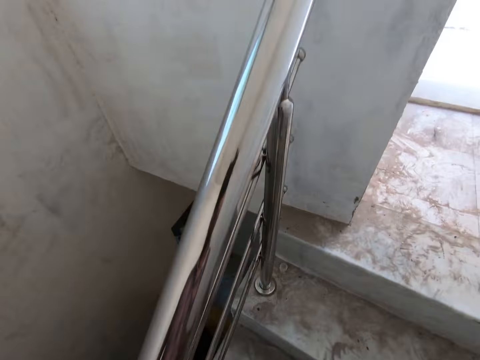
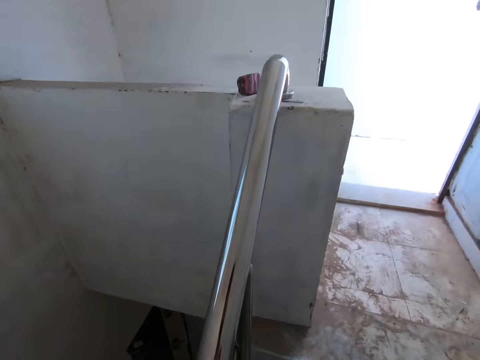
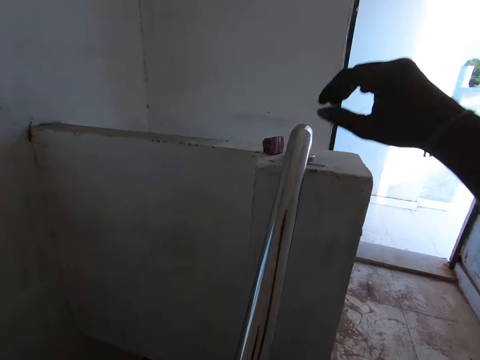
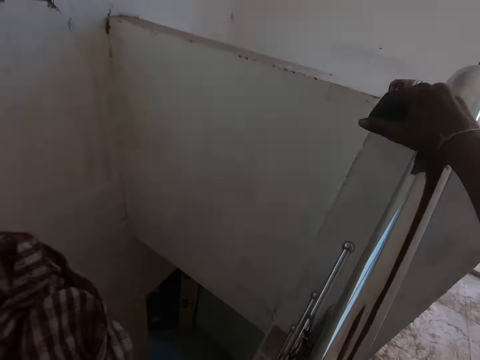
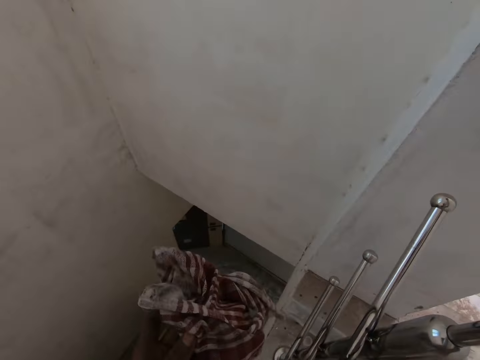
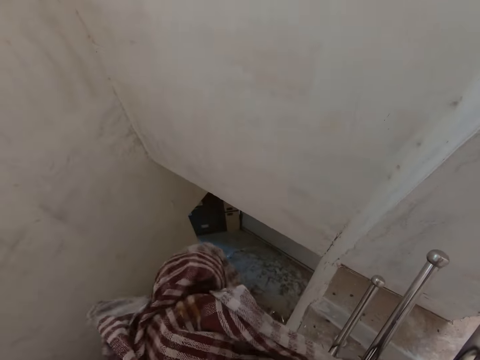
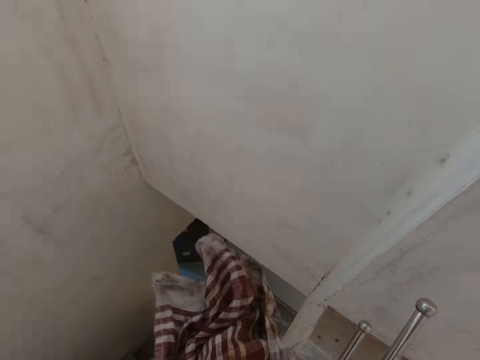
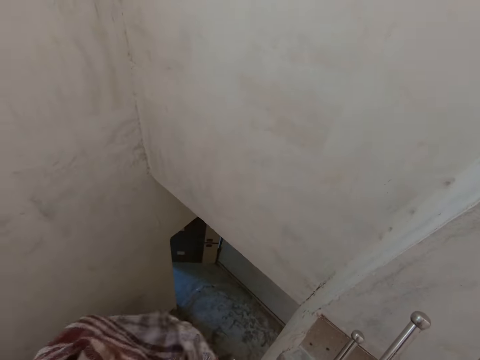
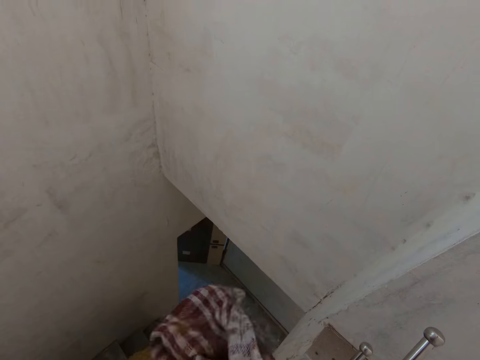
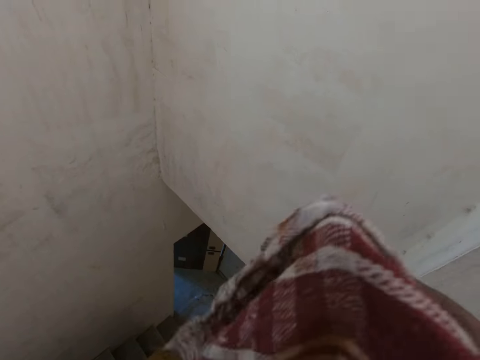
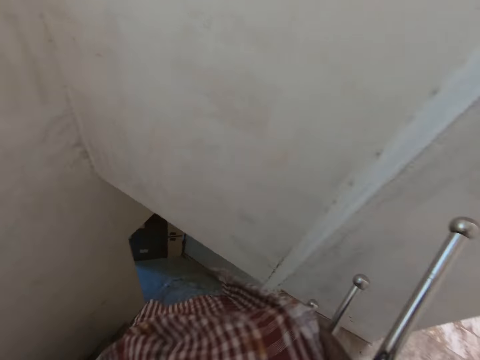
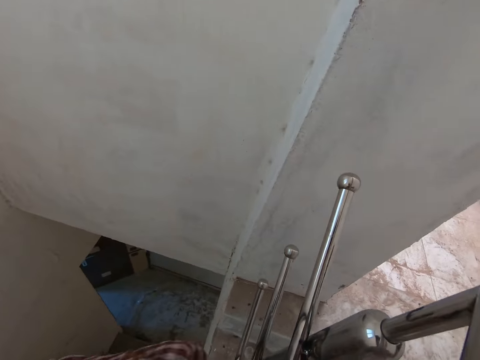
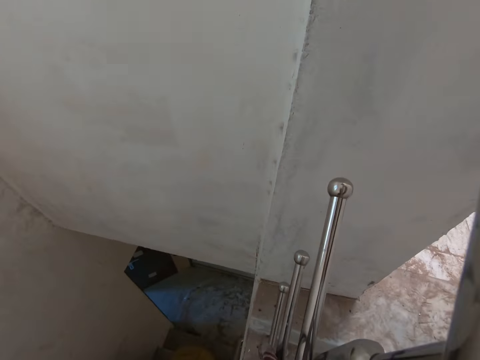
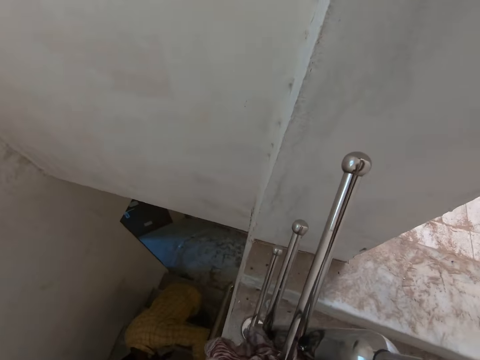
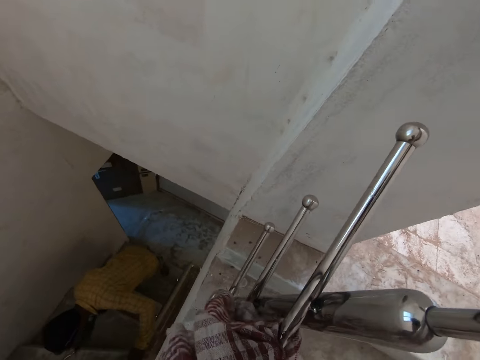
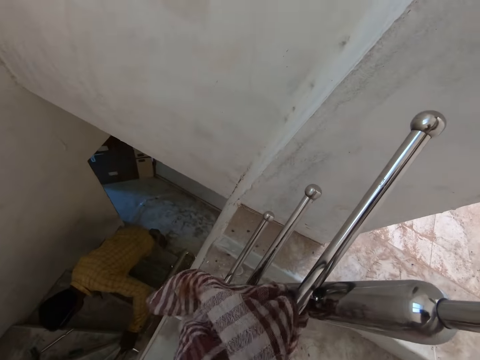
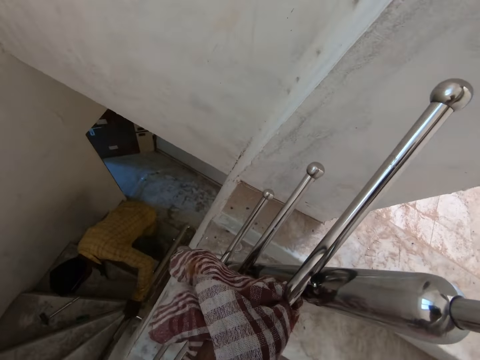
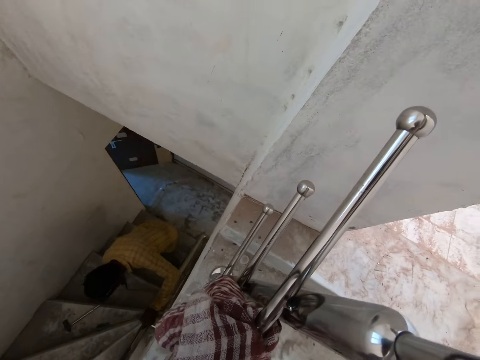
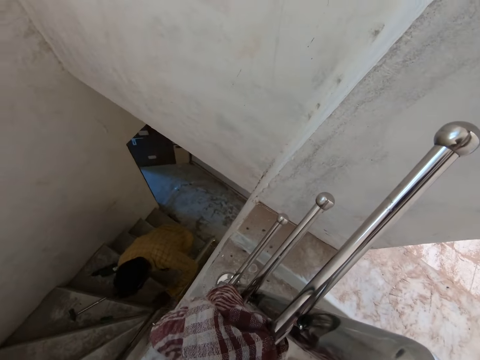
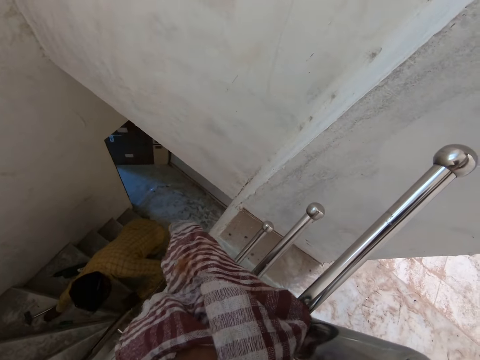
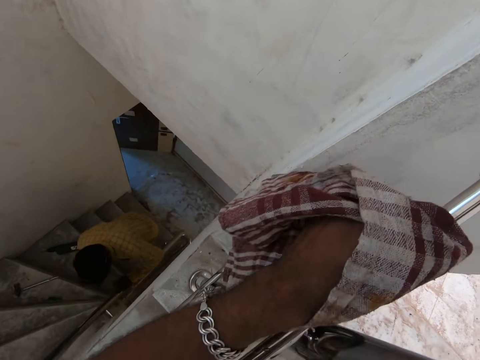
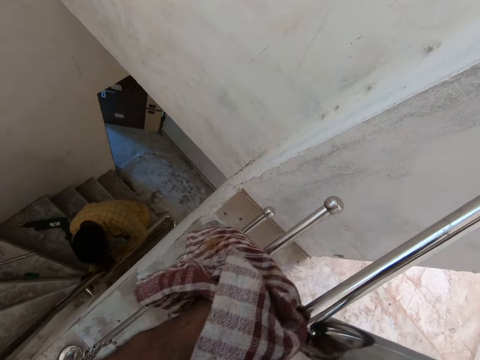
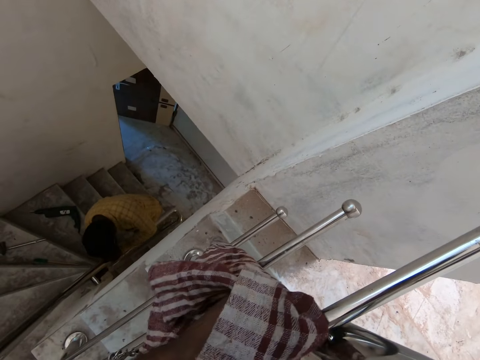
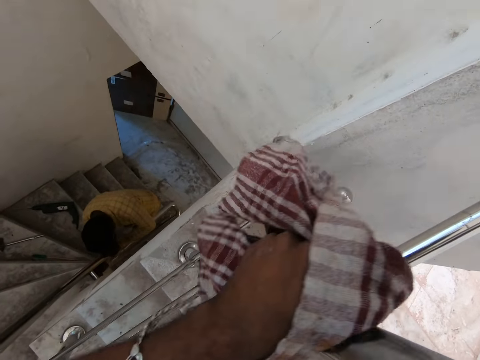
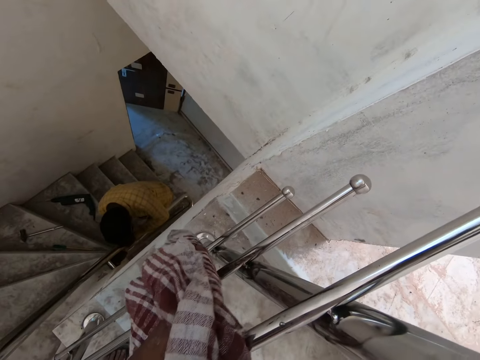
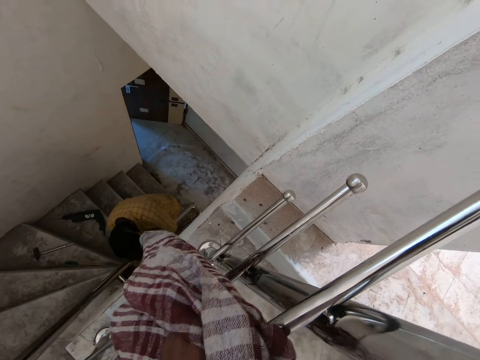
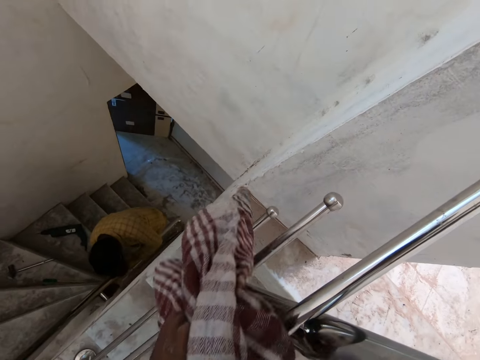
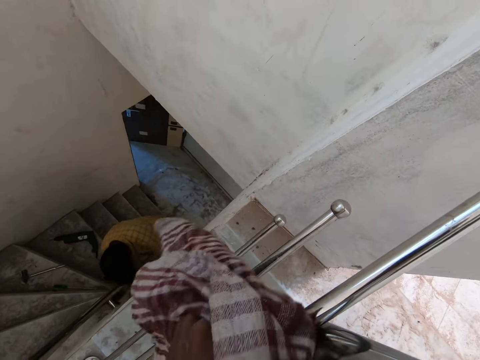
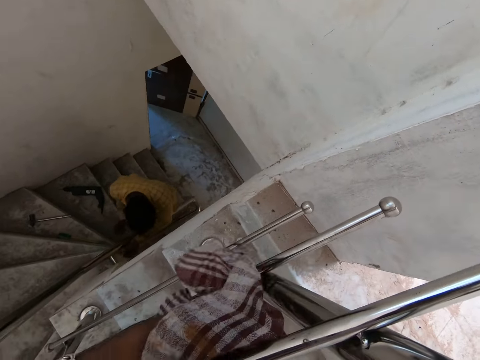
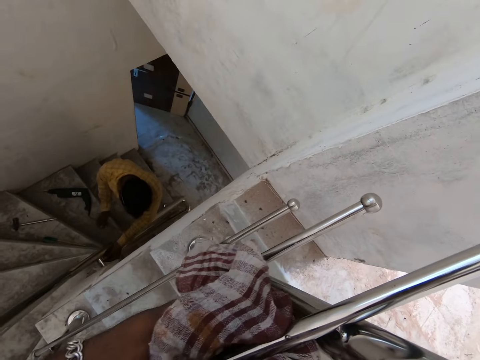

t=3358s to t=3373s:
The camera wearer passes the napkin from his right hand to his left hand. He holds the stair rail with his right hand. He adjusts the napkin in his left hand. He cleans the staircase rail with the napkin in his left hand. The man puts the drill in his right hand on the stairs, picks up a screw on the stair with his right hand, and tightens the screw to the stair rail with a screwdriver. The man holds the staircase metal.

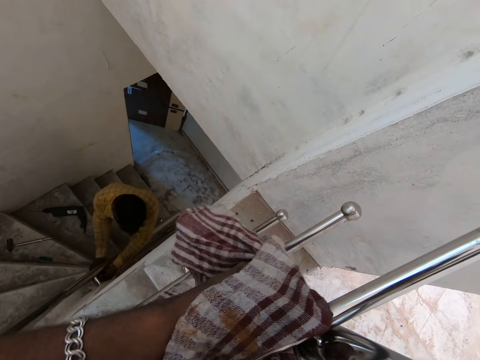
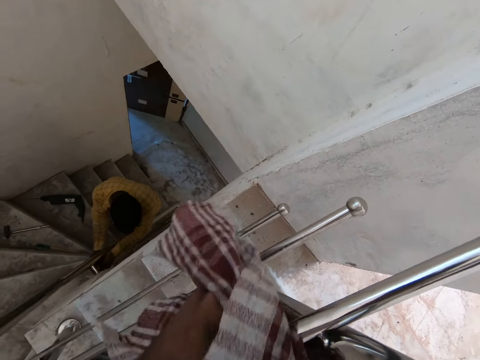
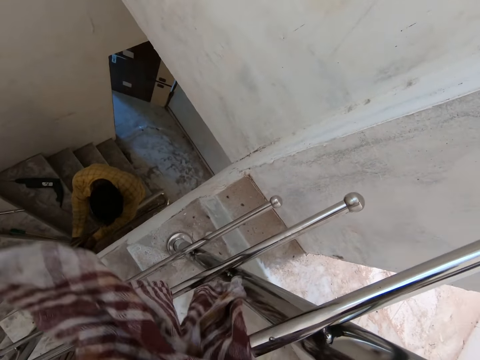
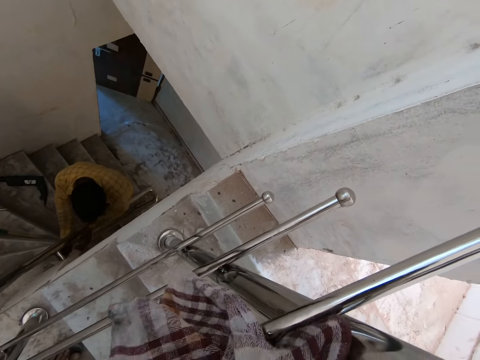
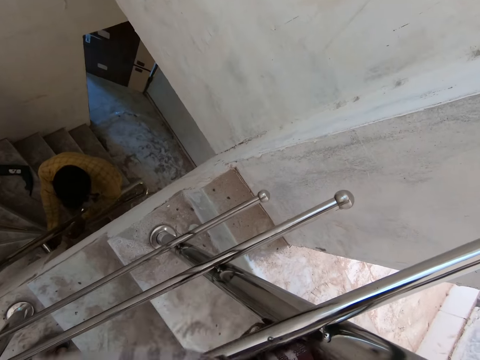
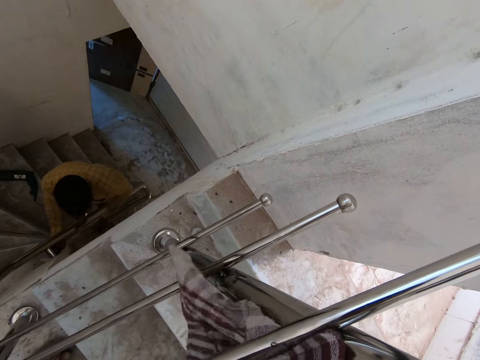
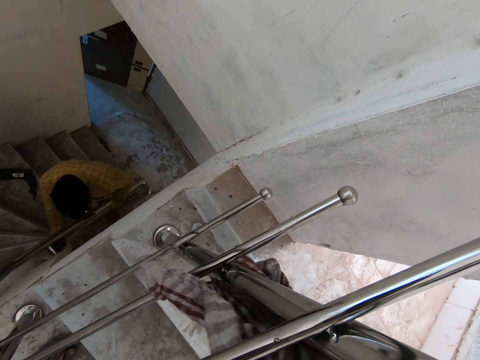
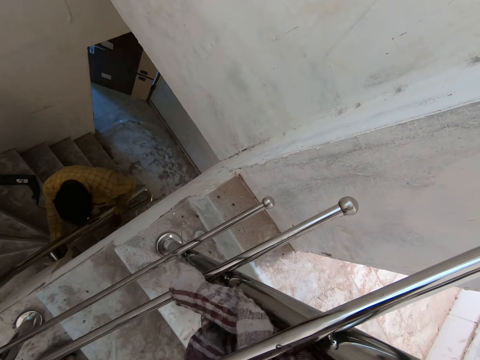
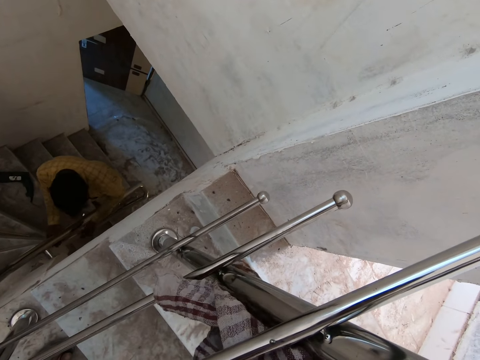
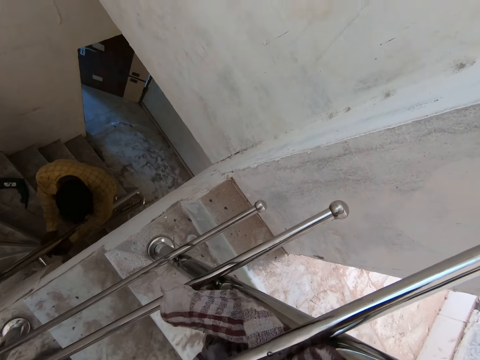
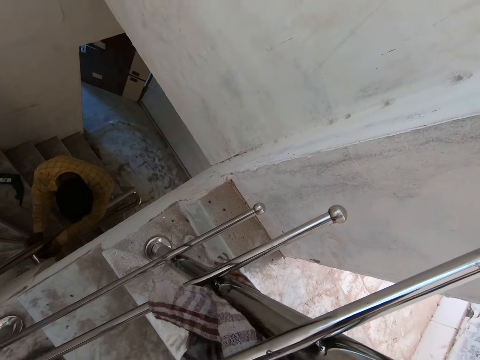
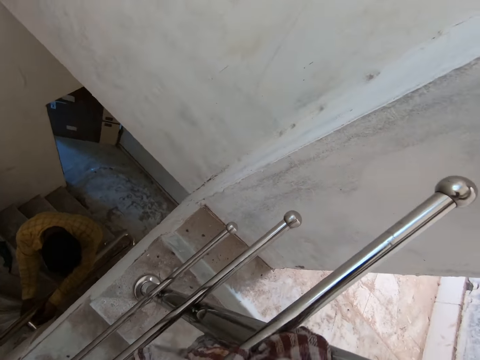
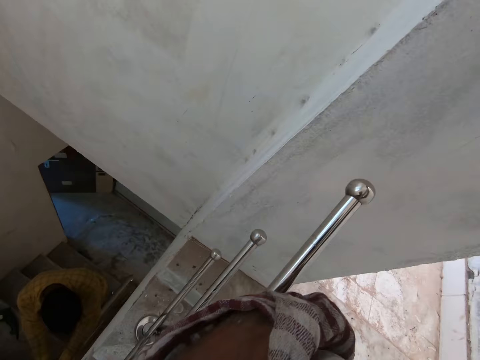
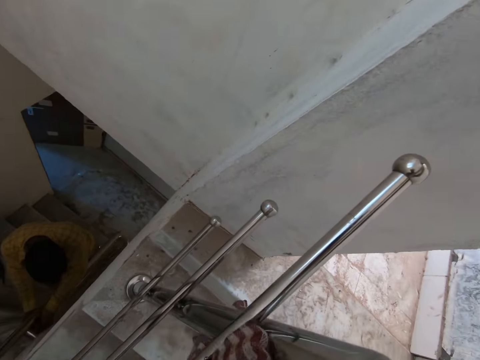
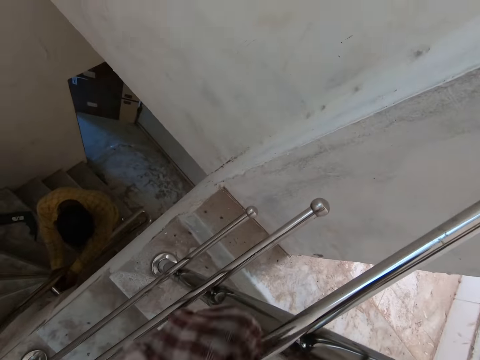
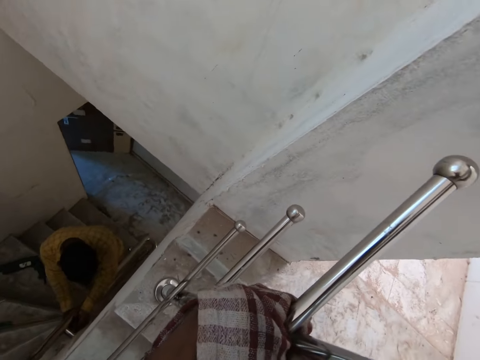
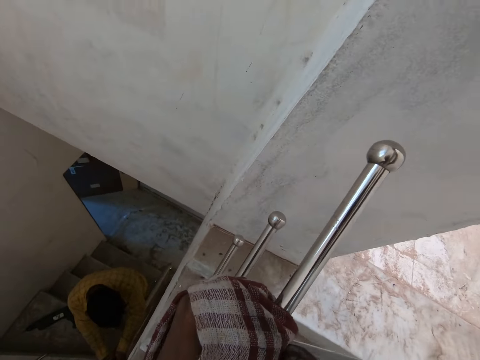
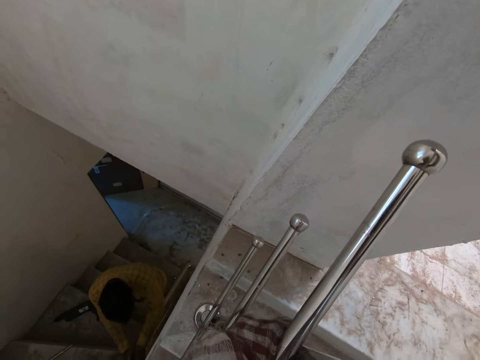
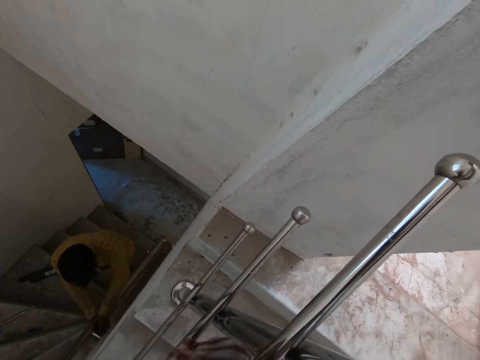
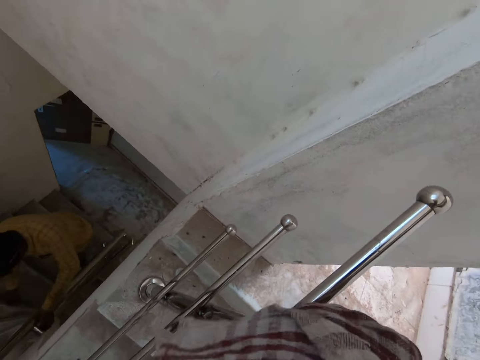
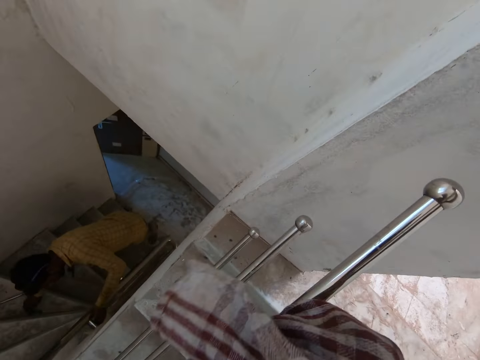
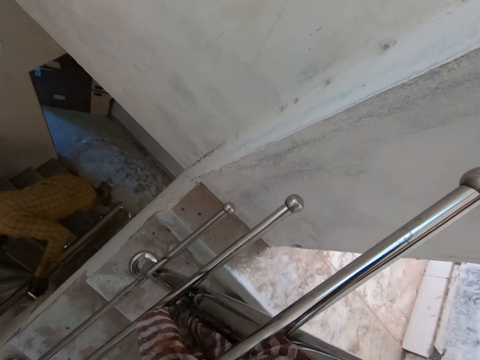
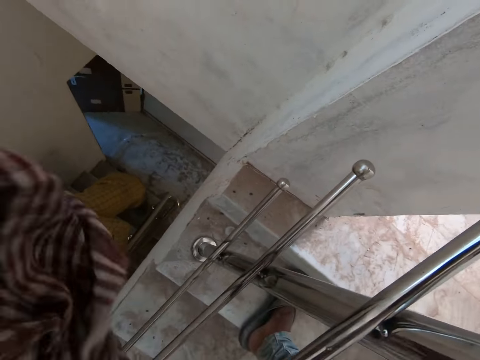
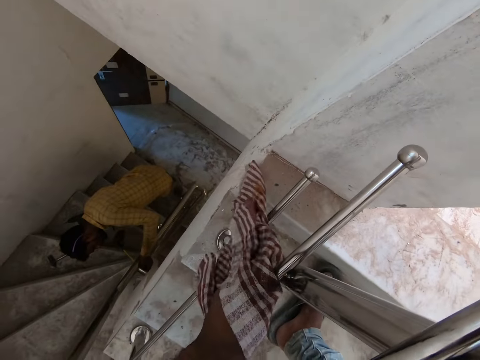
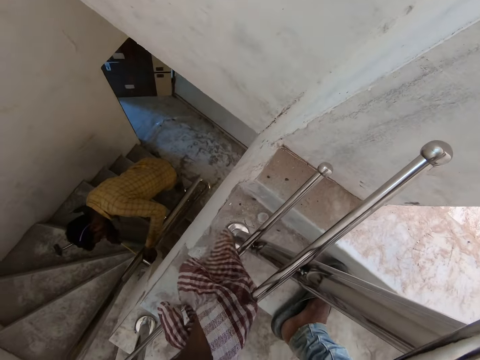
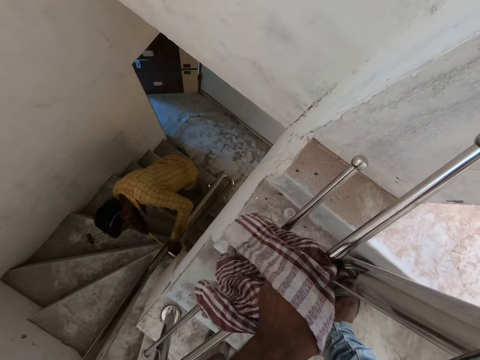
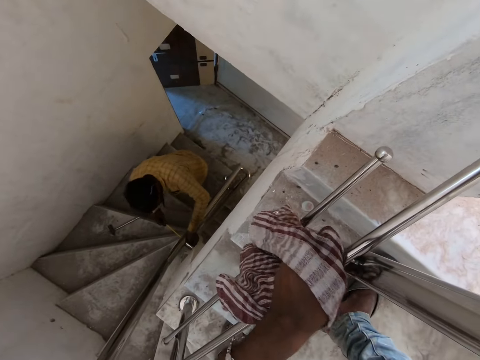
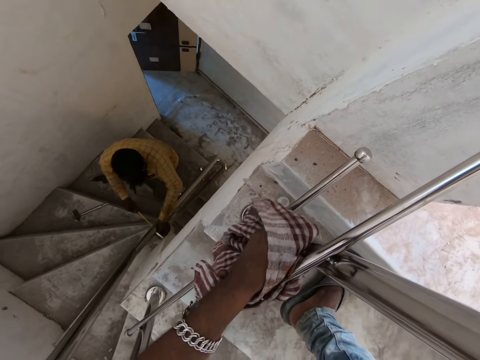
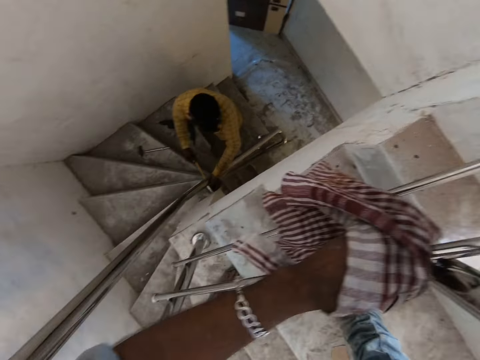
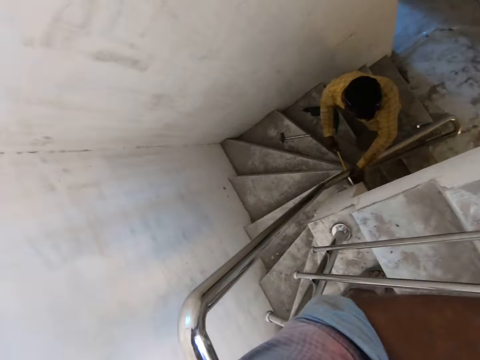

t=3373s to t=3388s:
The camera wearer passes the napkin from his left hand to his right hand. He cleans the staircase rail with the napkin in his right hand. He passes the napkin from his right hand to his left hand. He cleans the staircase rail with the napkin in his left hand. He wipes the staircase metal.
